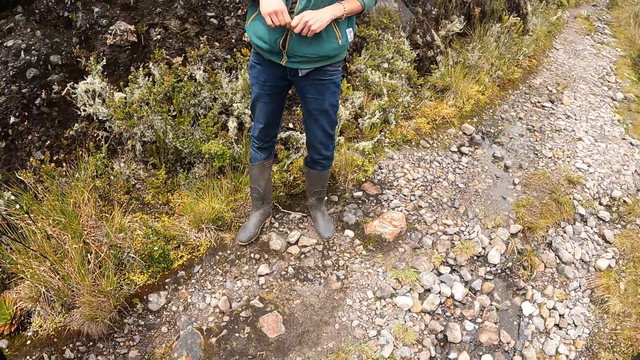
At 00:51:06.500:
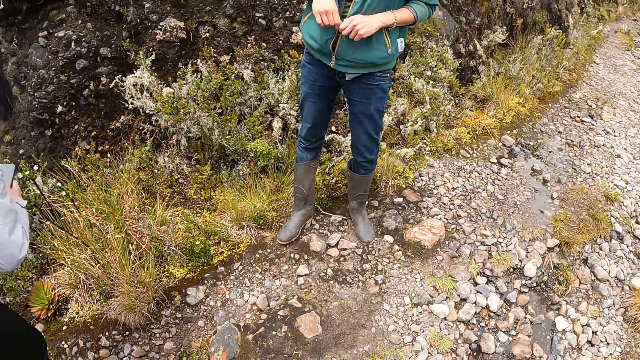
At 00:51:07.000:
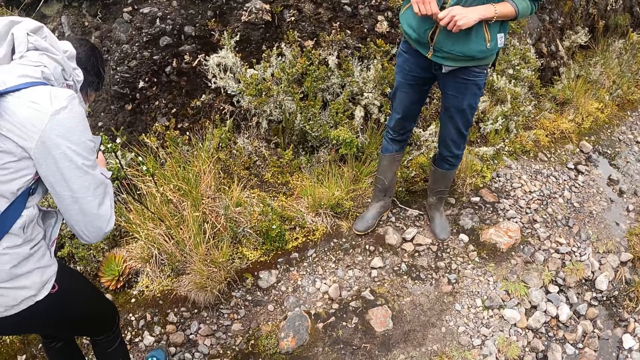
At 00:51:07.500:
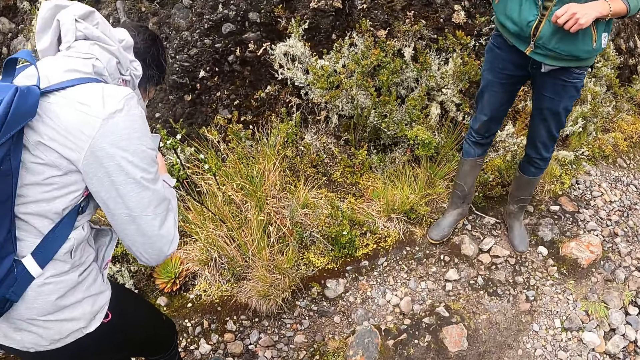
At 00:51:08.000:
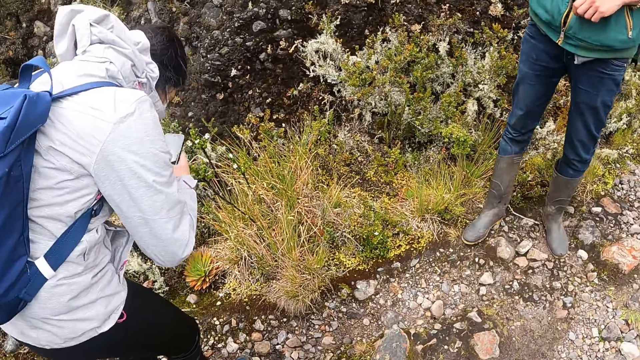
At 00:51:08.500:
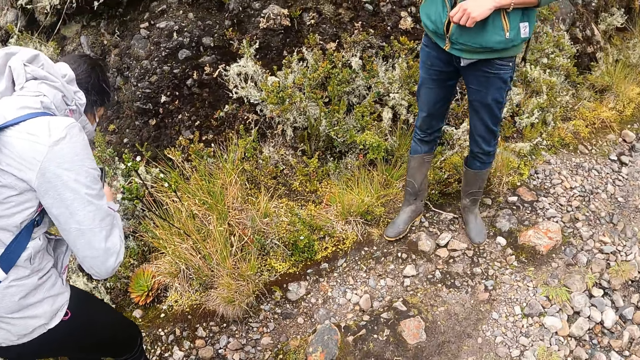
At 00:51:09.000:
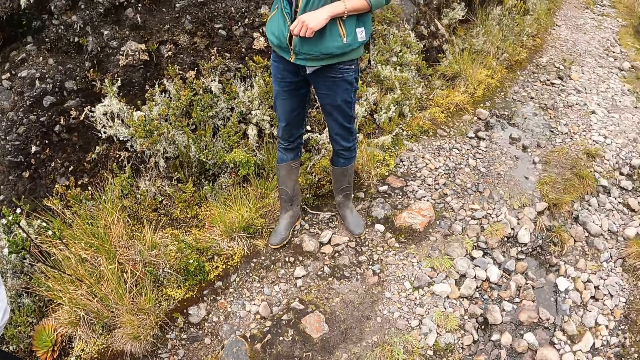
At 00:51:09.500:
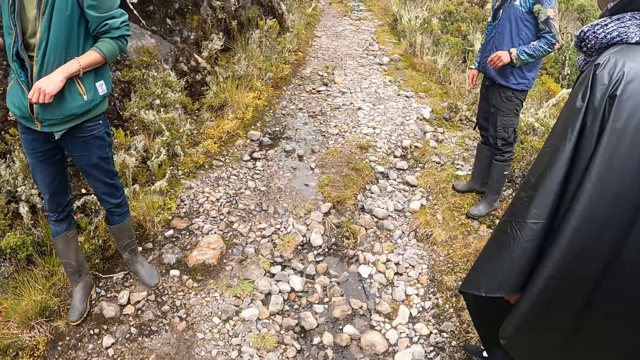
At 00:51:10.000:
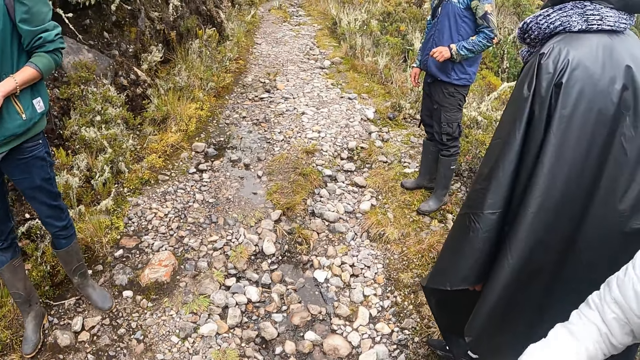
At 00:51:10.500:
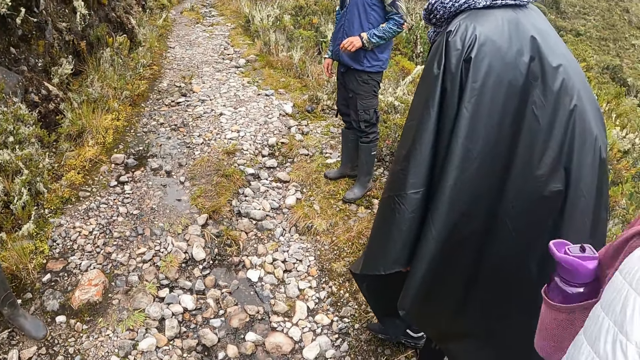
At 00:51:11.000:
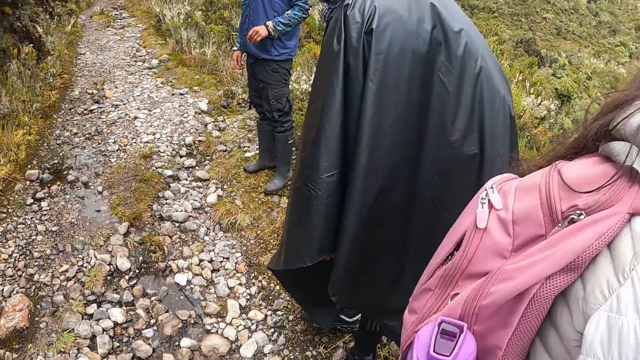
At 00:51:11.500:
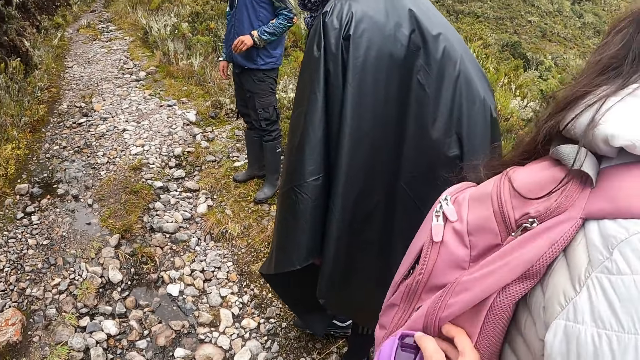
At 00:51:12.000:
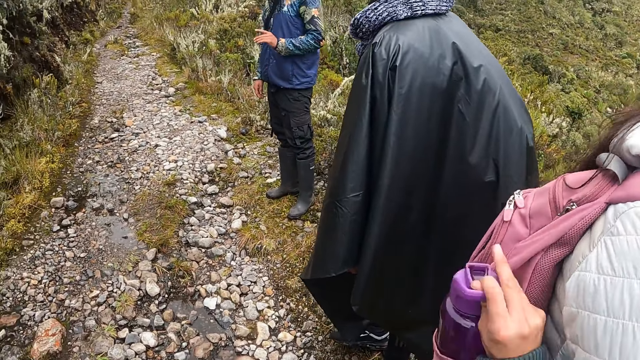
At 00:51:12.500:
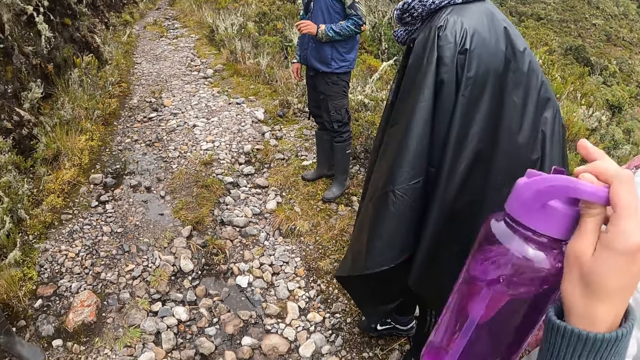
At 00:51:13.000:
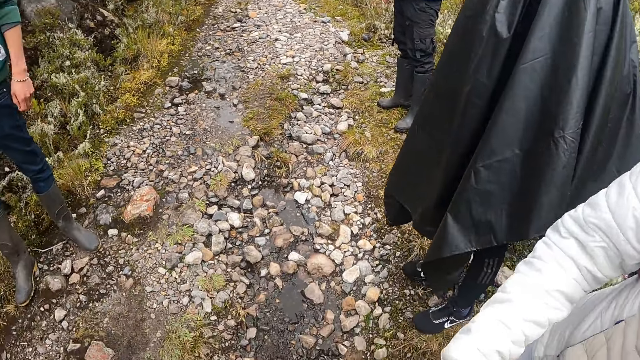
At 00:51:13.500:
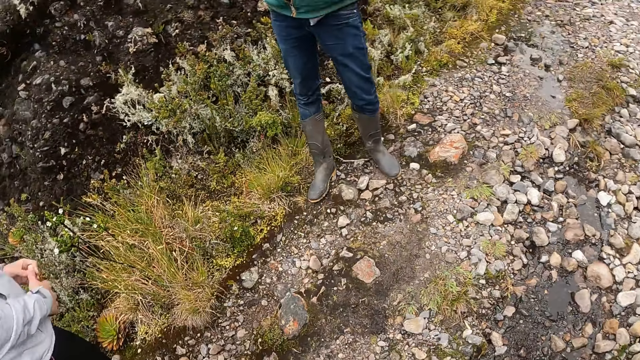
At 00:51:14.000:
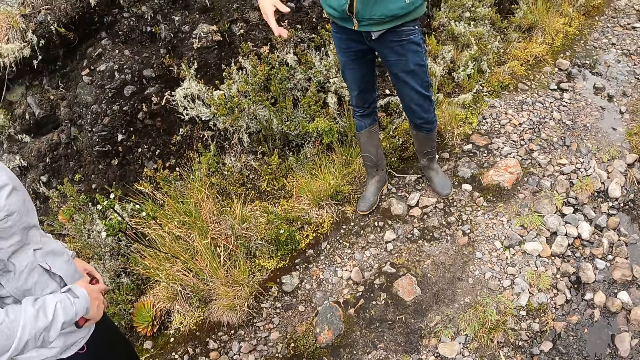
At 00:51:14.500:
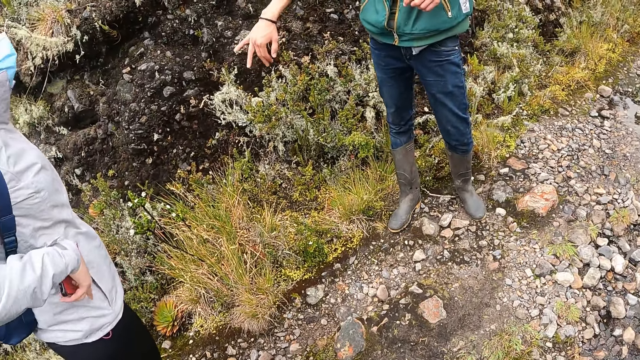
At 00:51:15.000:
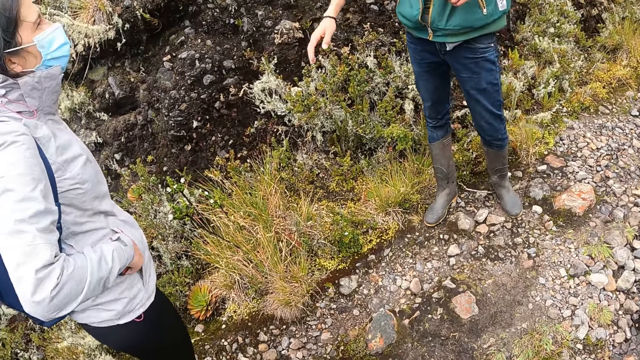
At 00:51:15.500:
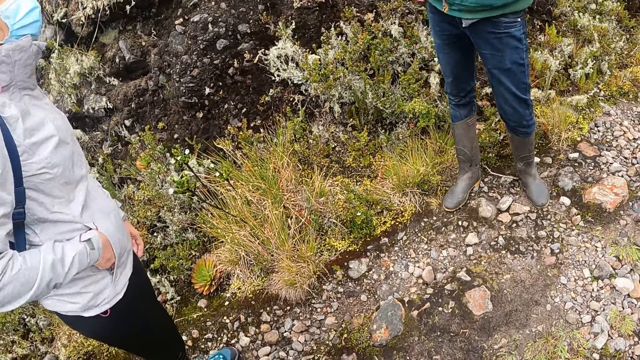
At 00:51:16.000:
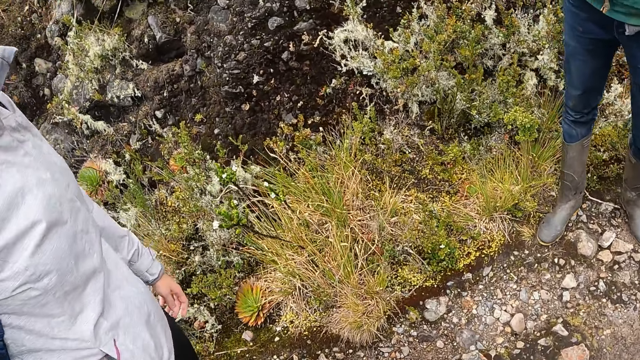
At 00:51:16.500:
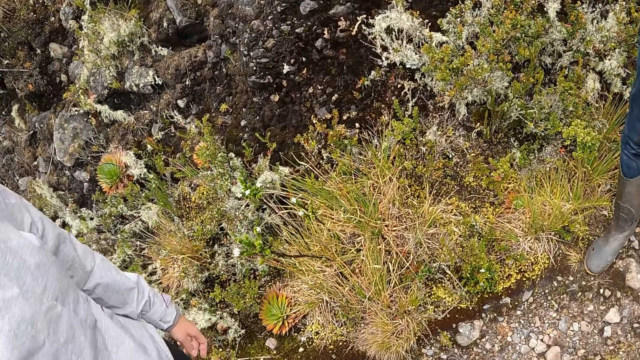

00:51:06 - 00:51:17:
A man uses the phone. The camera wearer looks around. She interacts with a woman on the hill. She removes a water bottle from the woman's bag with her right hand. The man puts the phone in the pocket.

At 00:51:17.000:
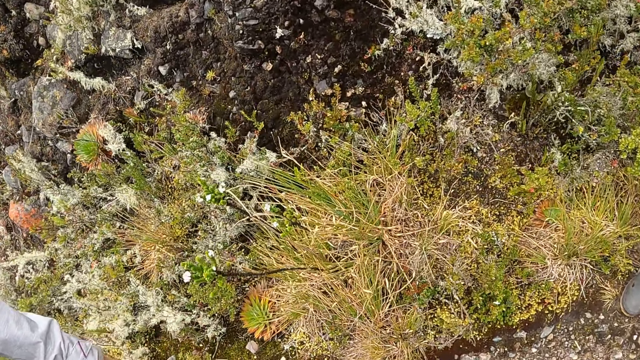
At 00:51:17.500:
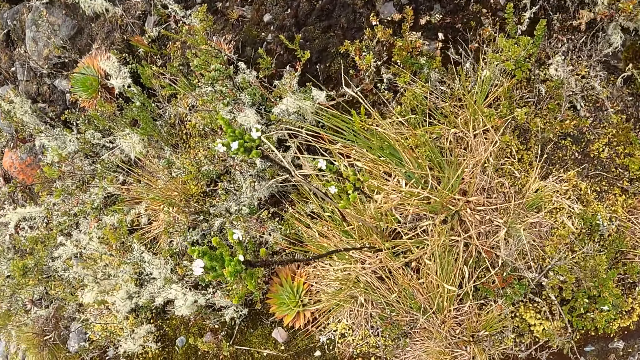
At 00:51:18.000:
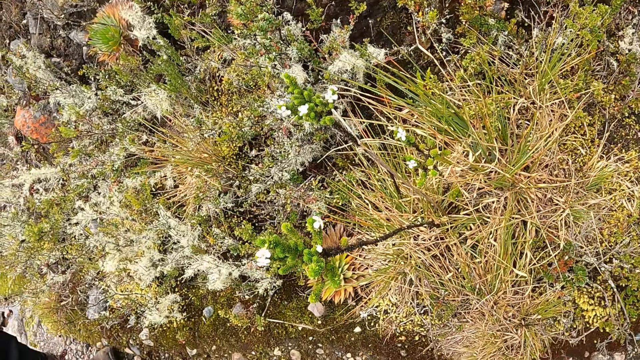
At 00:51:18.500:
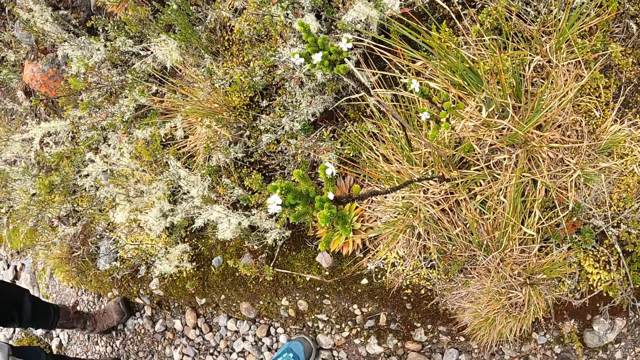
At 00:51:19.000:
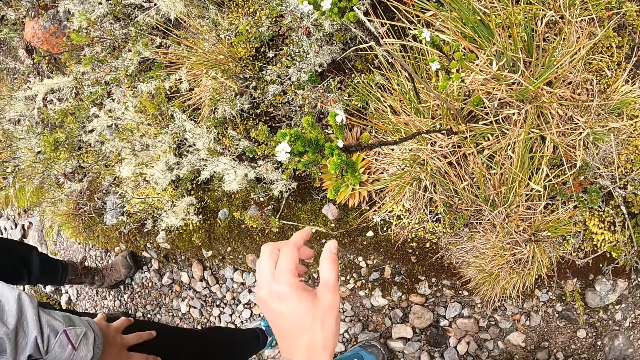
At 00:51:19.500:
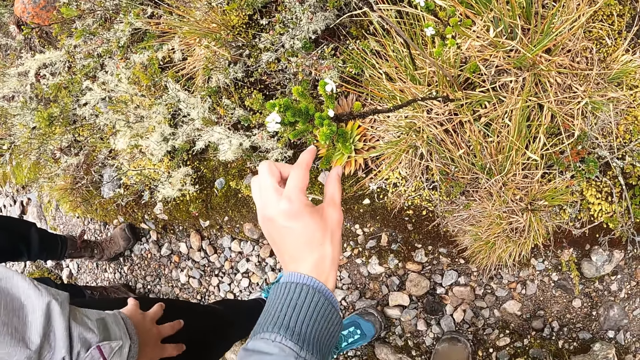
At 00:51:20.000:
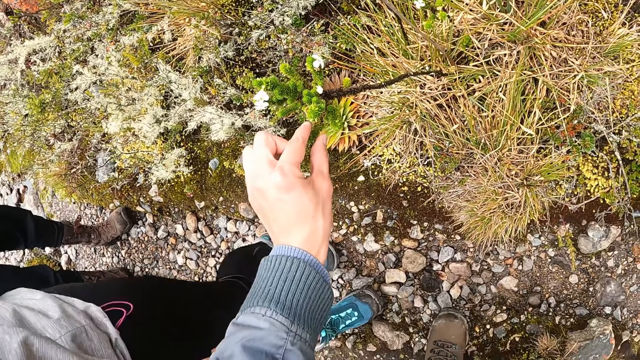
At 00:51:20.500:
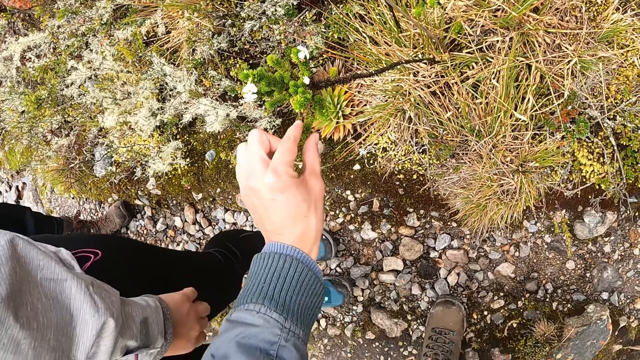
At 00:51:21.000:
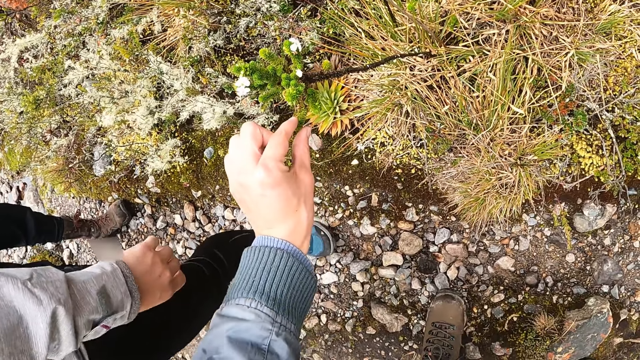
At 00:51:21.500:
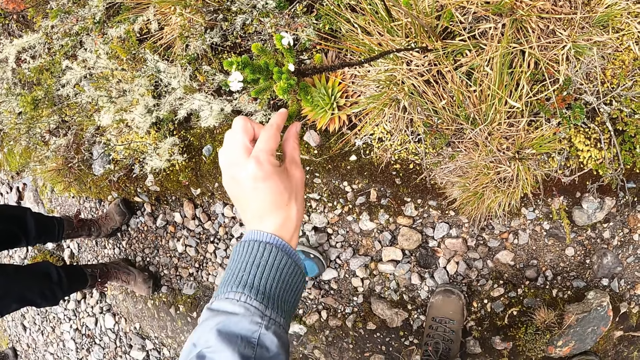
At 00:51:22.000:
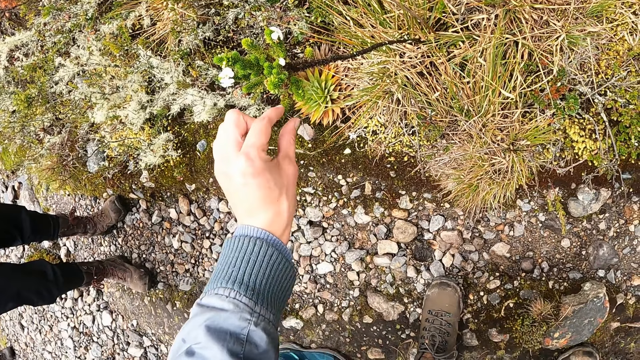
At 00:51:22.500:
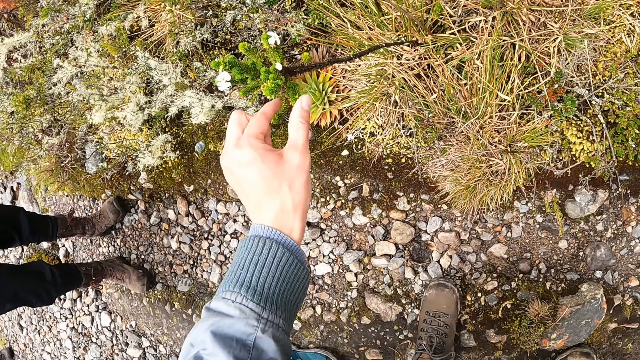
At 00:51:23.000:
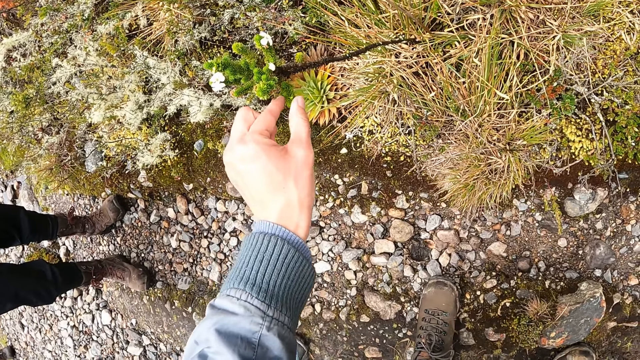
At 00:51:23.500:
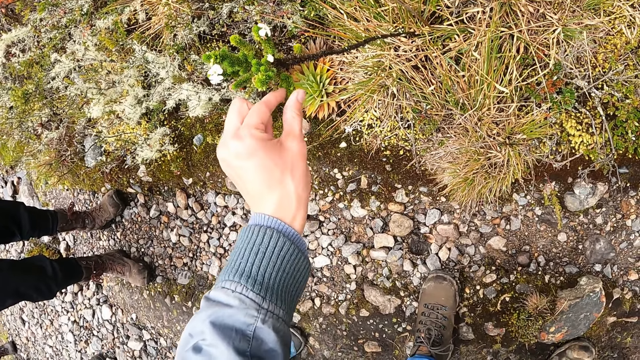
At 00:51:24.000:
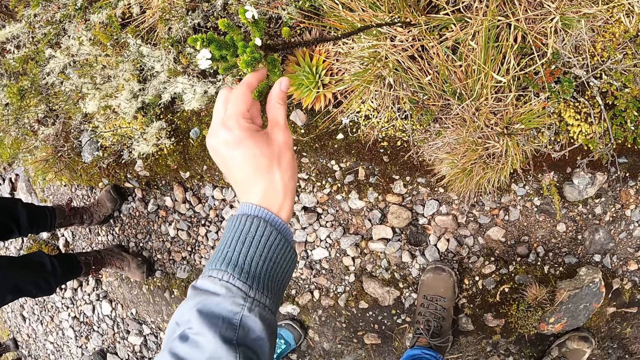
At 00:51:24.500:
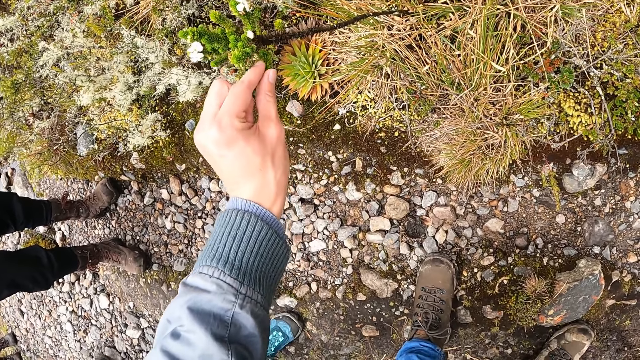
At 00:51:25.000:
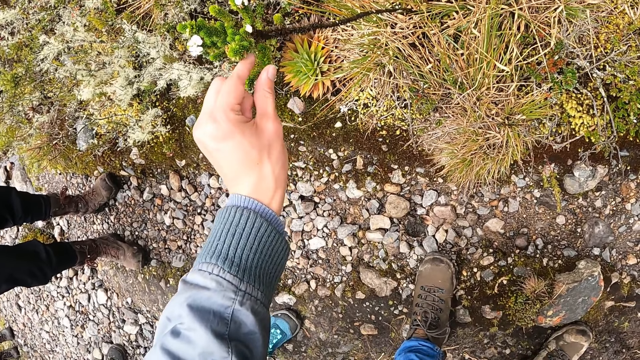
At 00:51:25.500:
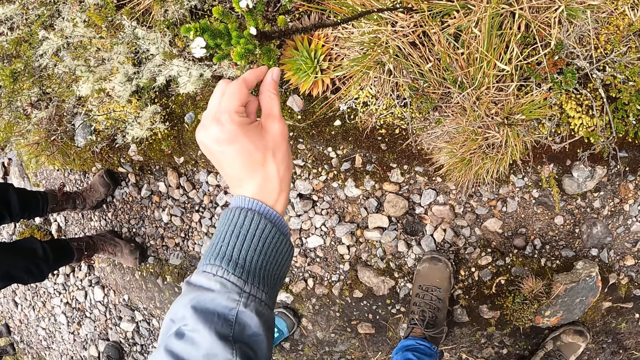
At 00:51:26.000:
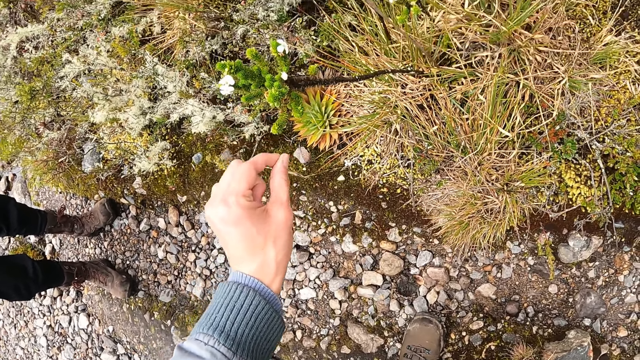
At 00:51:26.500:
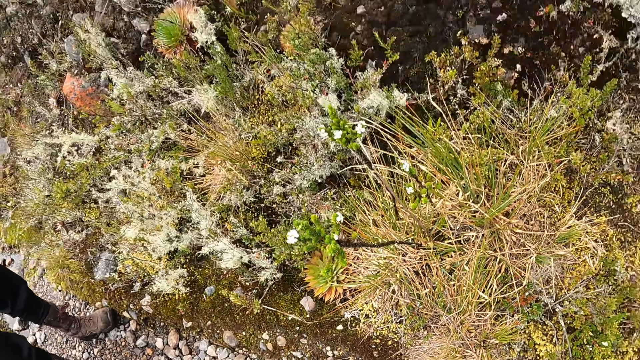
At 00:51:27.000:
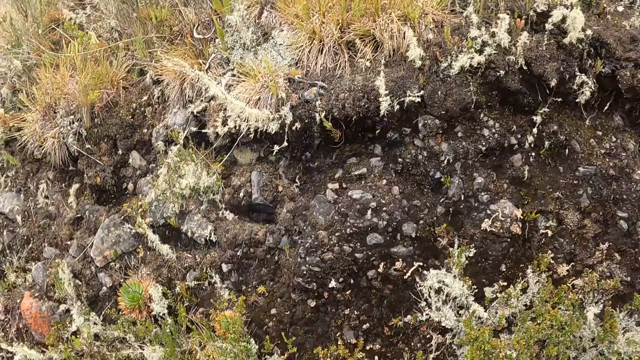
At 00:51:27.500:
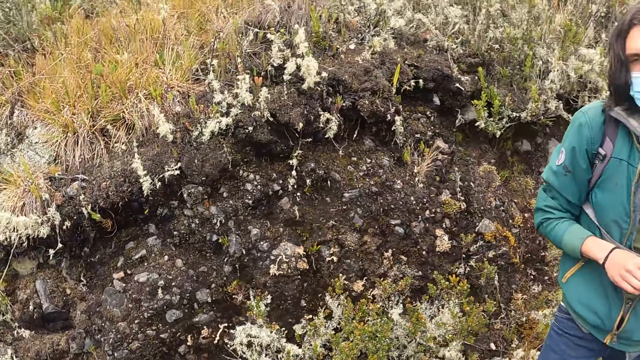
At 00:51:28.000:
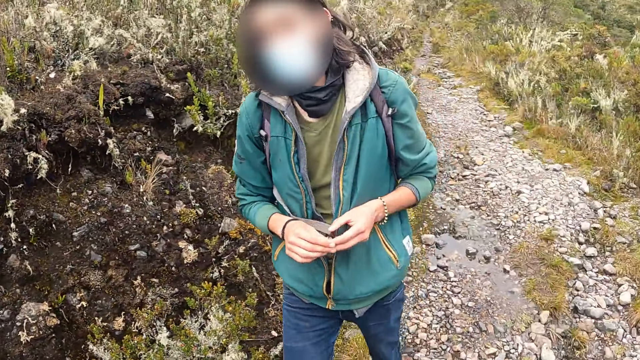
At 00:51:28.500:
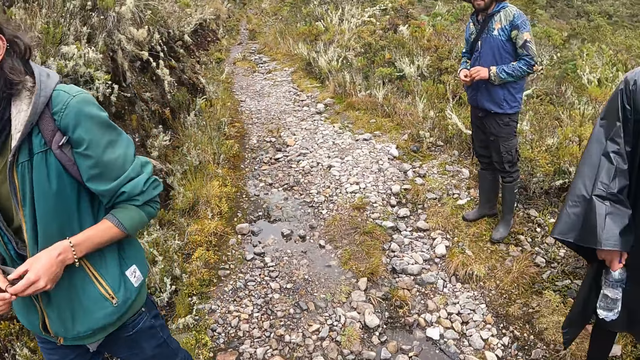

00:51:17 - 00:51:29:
The camera wearer stares at a plant. She touches an Umbellifer with her left hand on the hill. She inspects the plant. She looks around.
